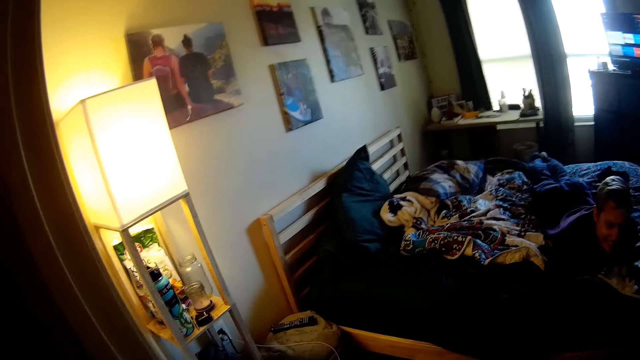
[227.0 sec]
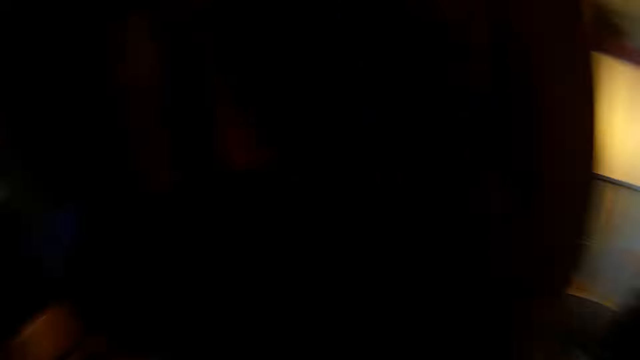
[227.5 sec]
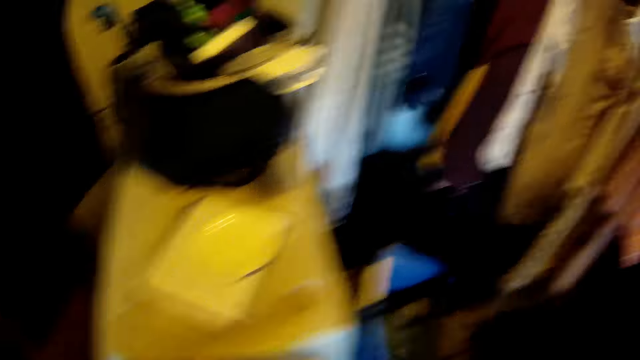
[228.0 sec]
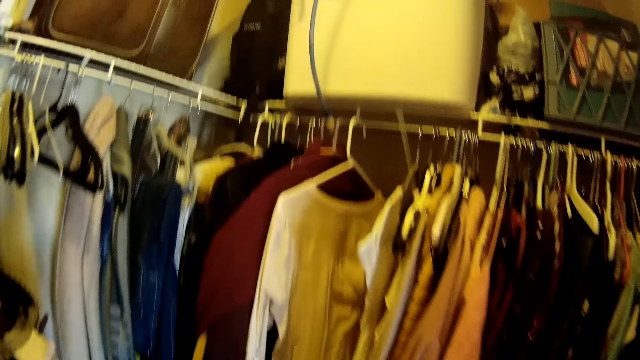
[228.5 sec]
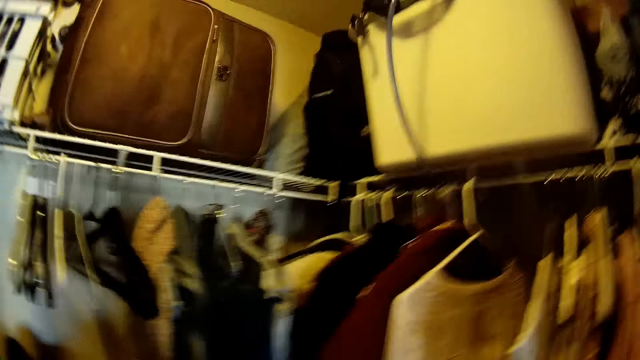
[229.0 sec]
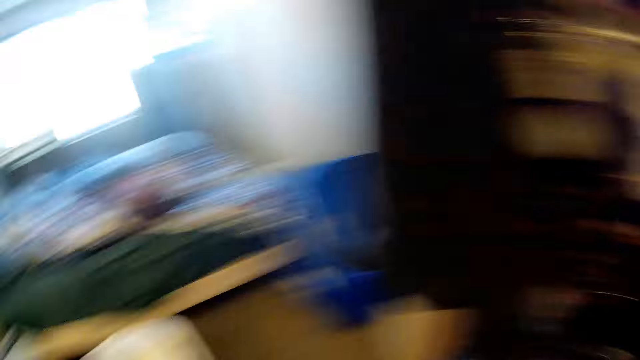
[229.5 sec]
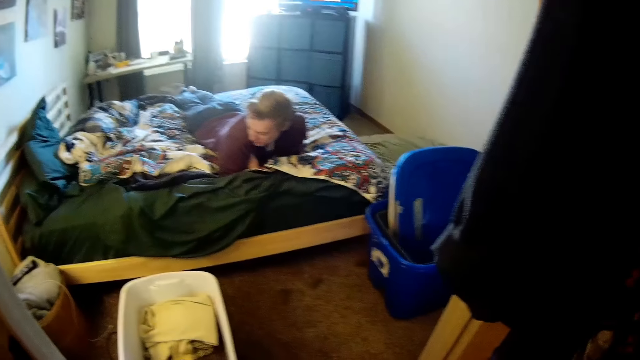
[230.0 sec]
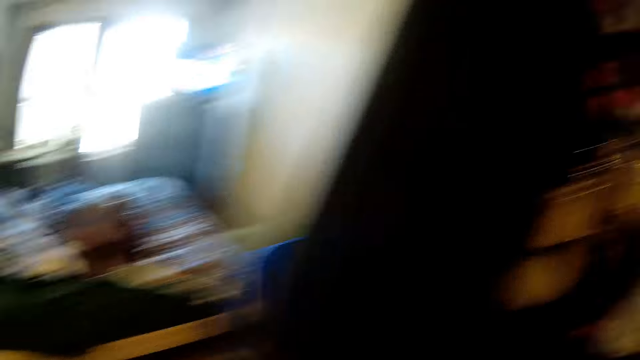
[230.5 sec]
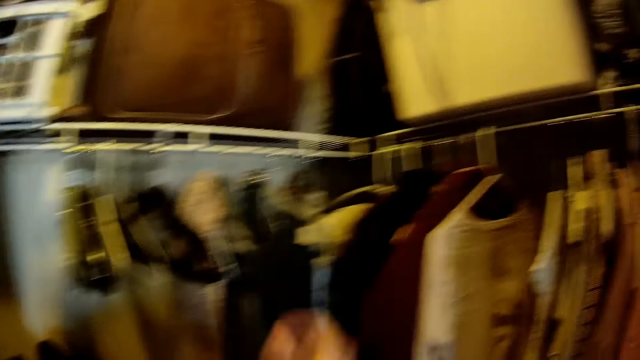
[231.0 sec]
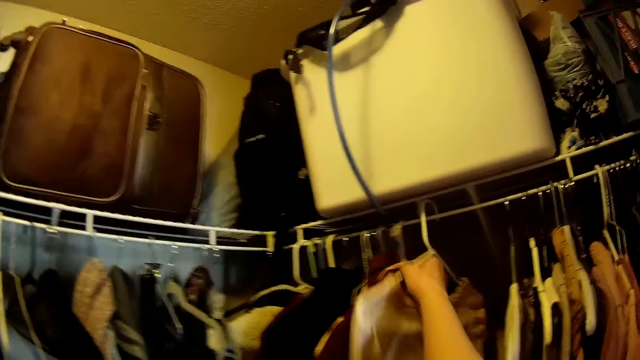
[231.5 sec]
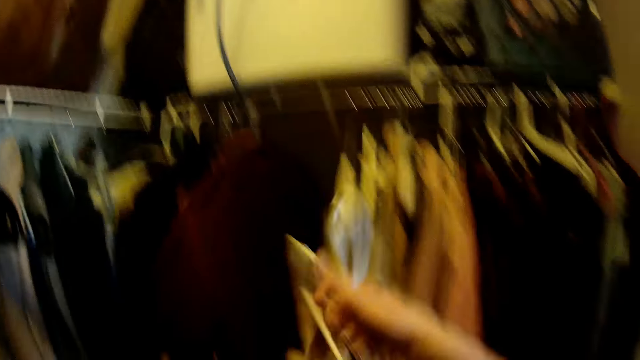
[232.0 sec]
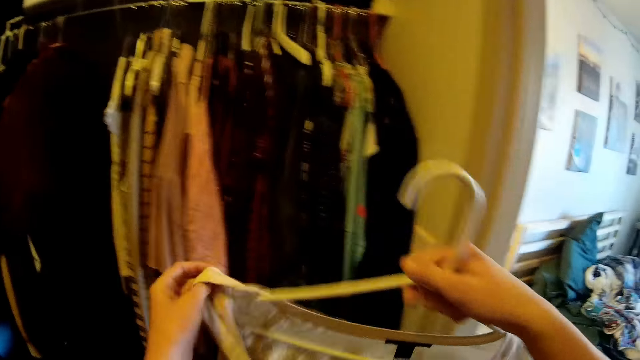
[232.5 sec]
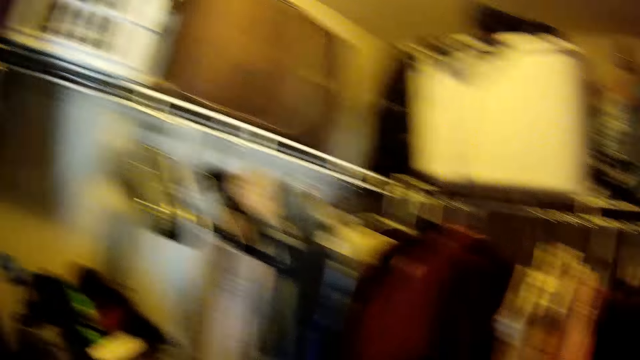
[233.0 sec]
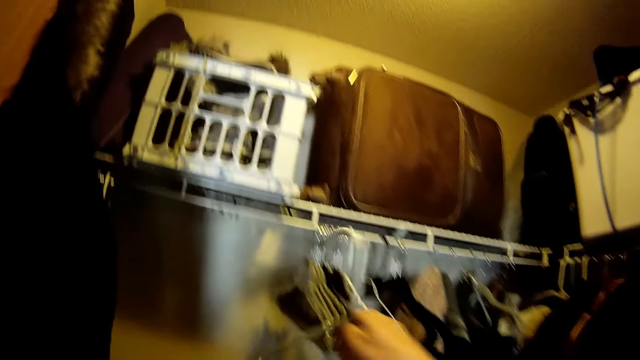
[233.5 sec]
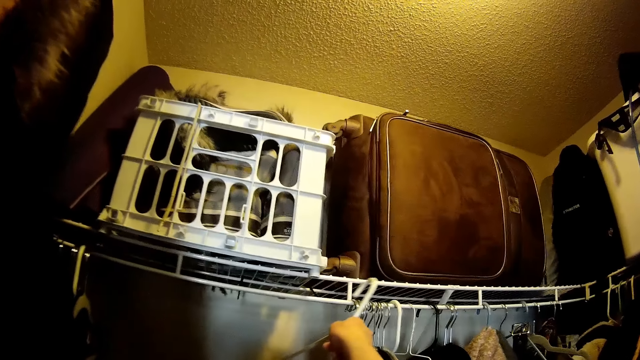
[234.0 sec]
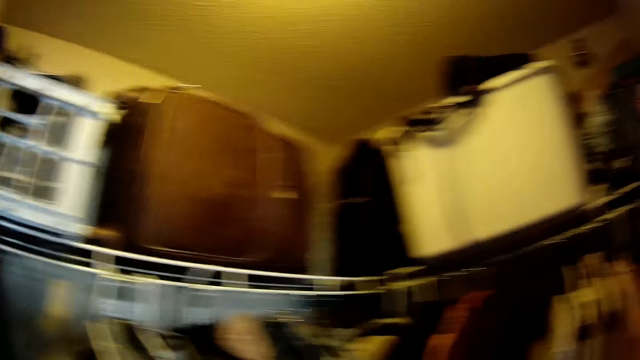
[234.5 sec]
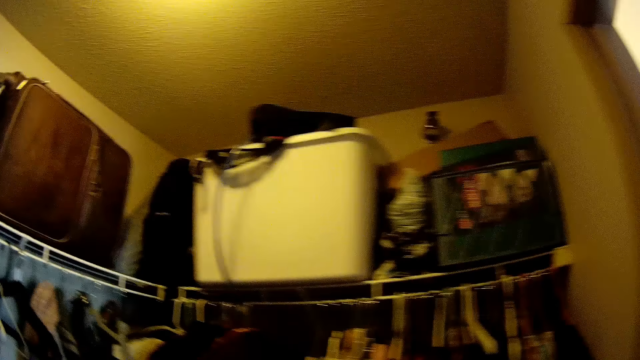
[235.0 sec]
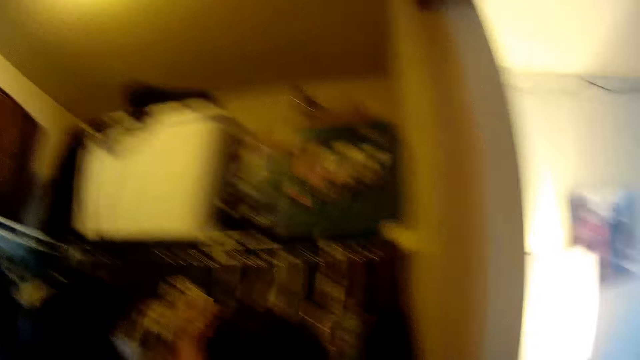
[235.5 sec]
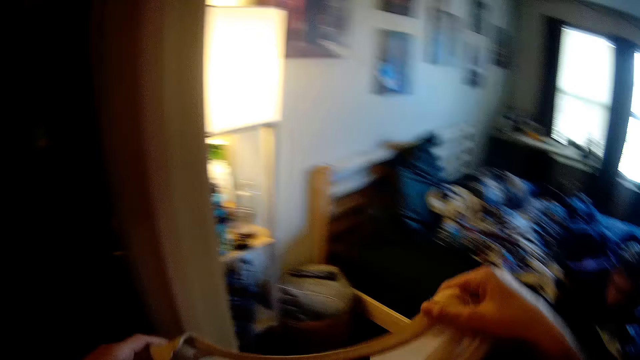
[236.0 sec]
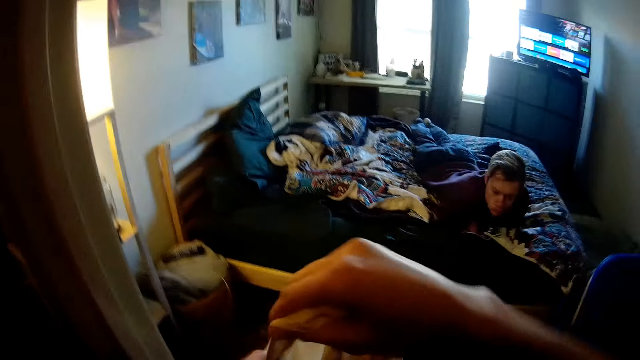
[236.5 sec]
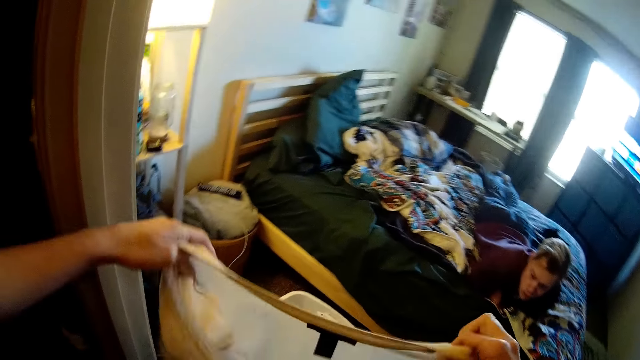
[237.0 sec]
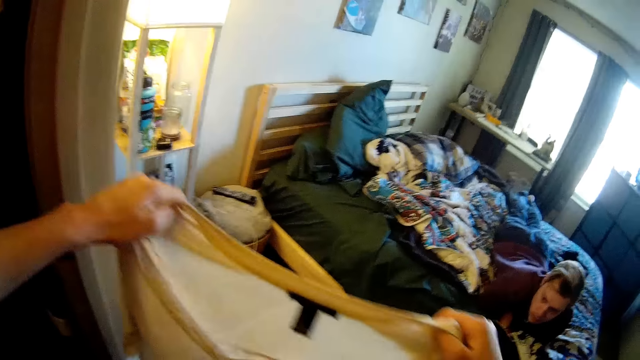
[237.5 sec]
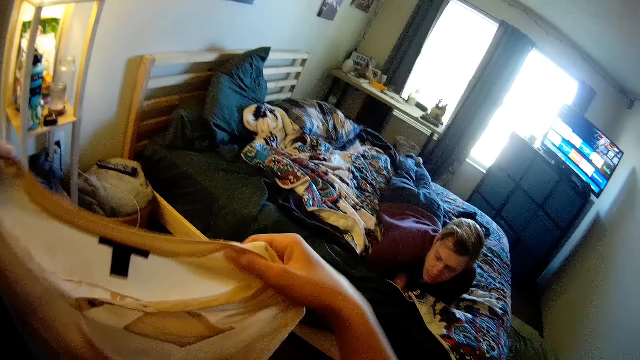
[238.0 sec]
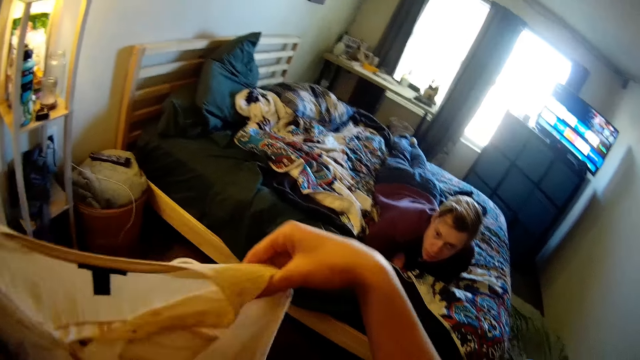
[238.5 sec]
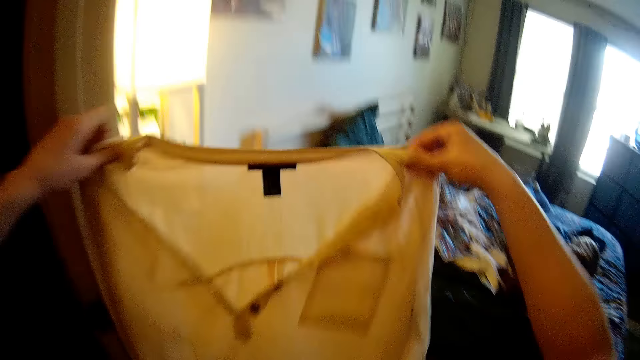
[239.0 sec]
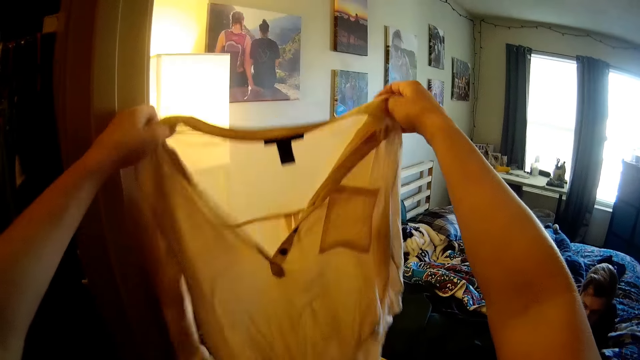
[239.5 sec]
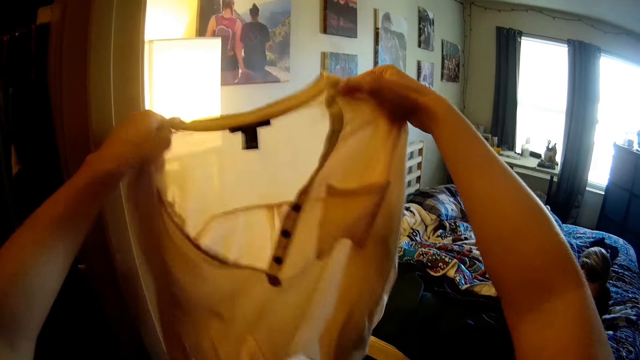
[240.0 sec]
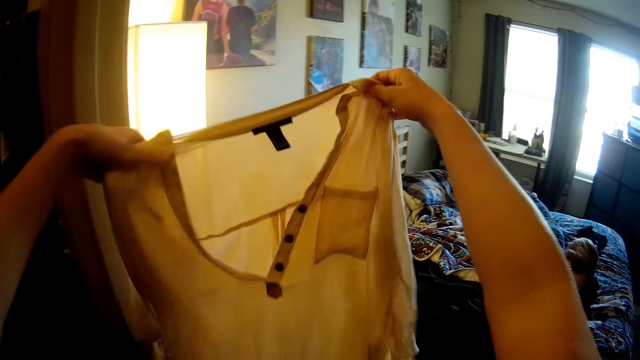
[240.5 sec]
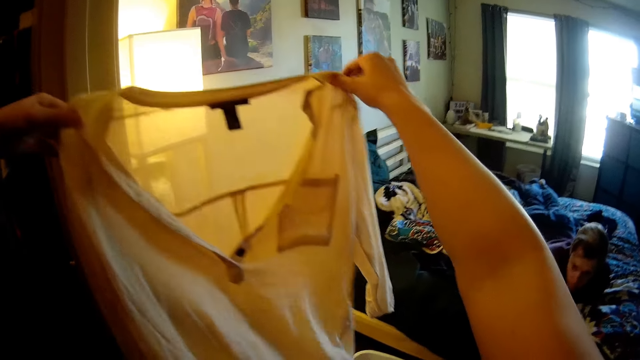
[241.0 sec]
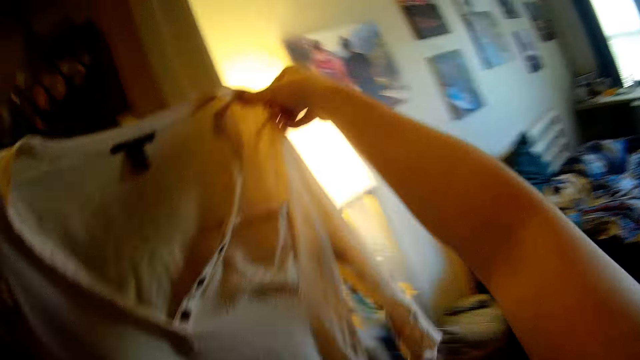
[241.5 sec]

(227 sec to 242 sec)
The camera wearer moves out of the bedroom. They enter a room. They walk in the room. They look back at the bedroom. They look at a person. The camera wearer unhangs the cloth from a hanger line with the right hand. They walk in the room. They remove the cloth from the hanger. They put the hanger on the hanger line. They walk in the room. They enter the bedroom. They fold the cloth with both hands. They stretch the cloth.

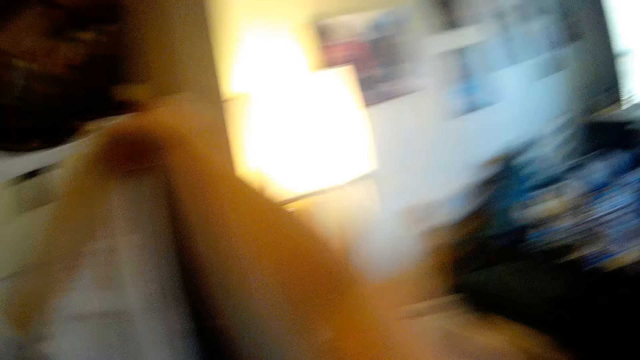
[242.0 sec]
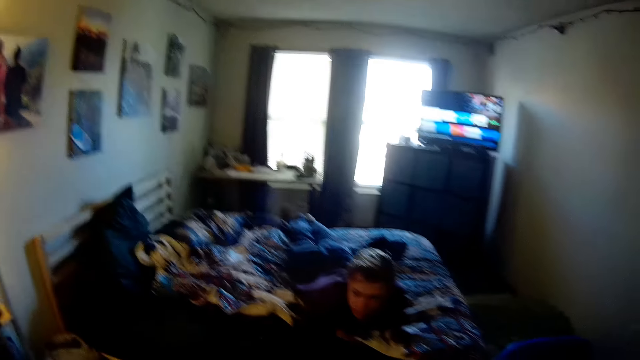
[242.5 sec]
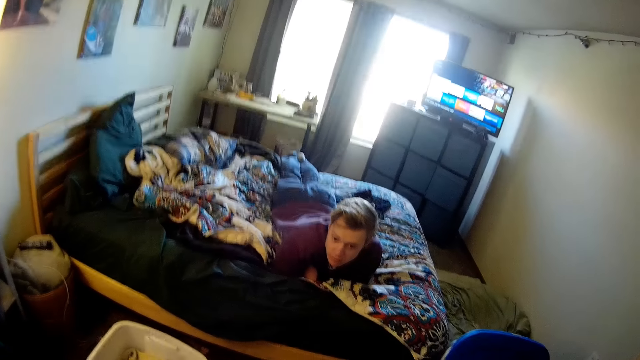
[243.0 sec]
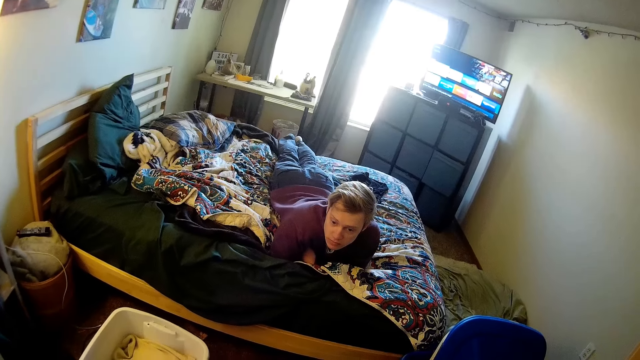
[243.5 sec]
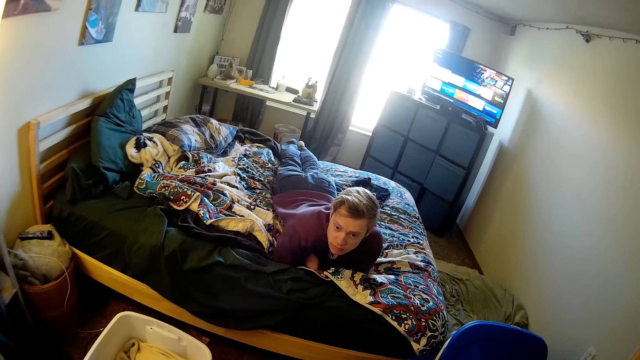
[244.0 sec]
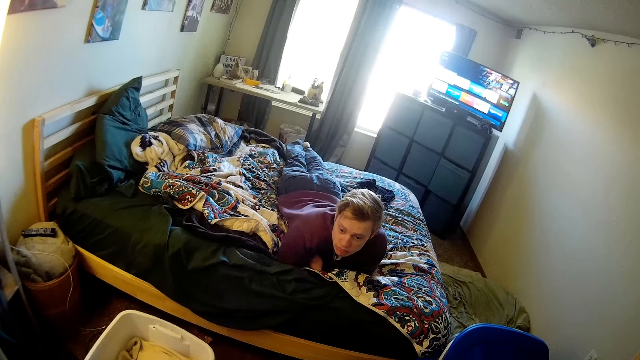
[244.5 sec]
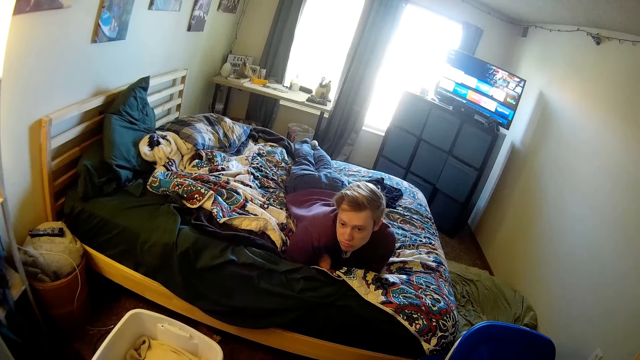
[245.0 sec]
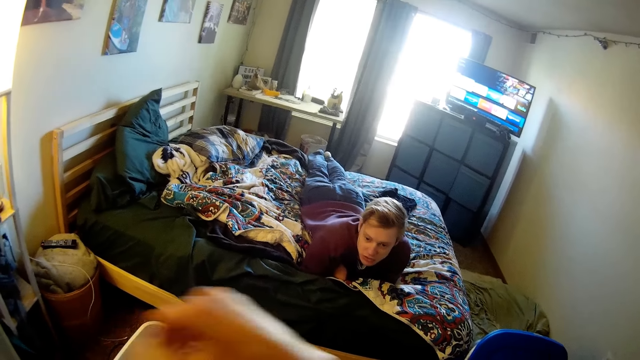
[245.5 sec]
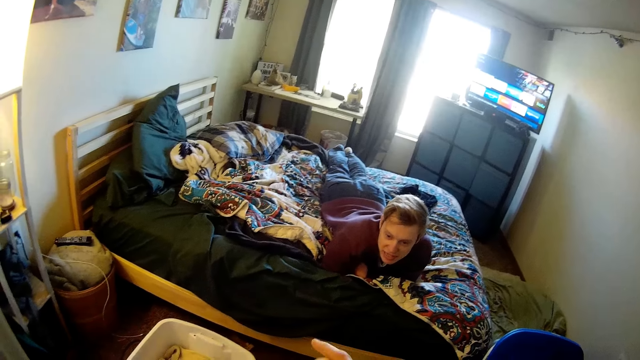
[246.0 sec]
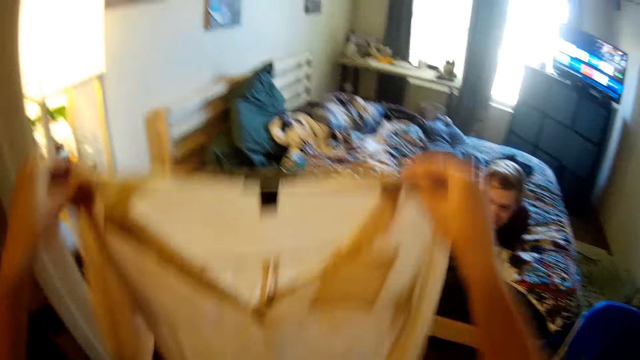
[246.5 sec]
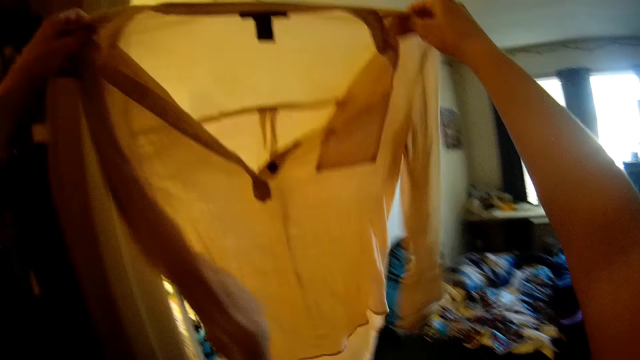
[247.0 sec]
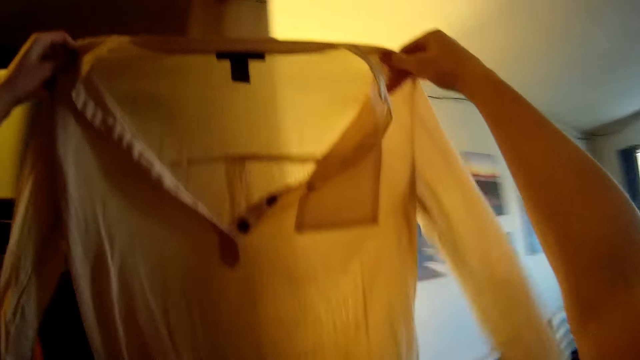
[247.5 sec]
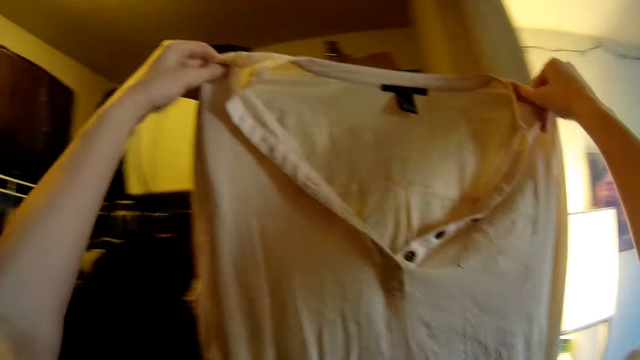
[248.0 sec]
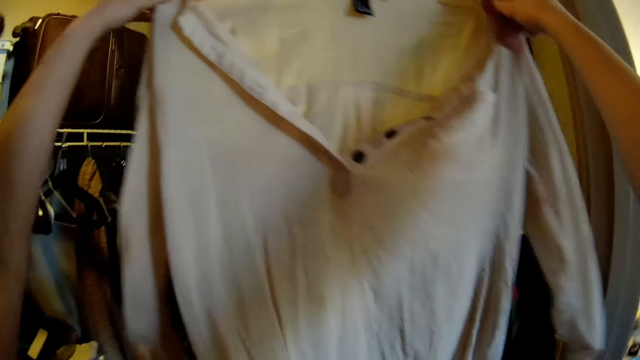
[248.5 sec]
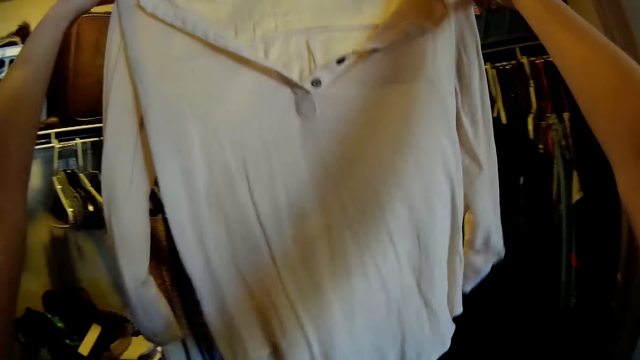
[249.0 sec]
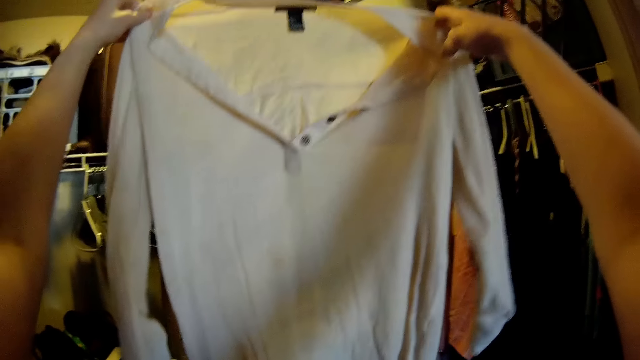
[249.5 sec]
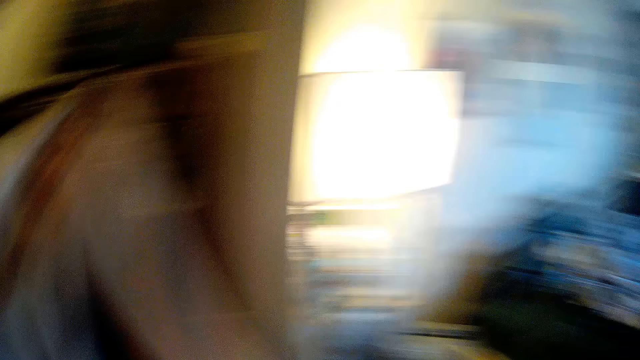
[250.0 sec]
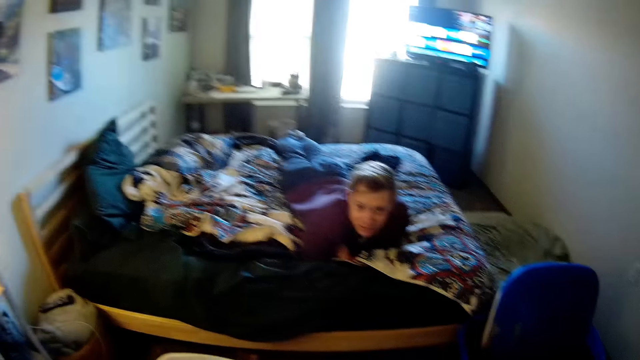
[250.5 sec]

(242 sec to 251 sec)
The camera wearer looks at a person. The camera wearer lifts up a cloth. They enter a room. They look at the cloth. They walk in the room.
